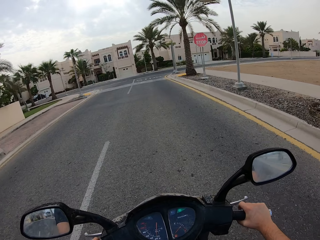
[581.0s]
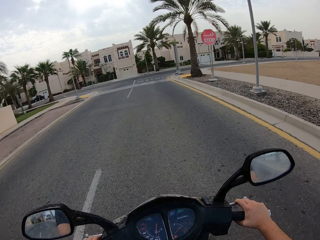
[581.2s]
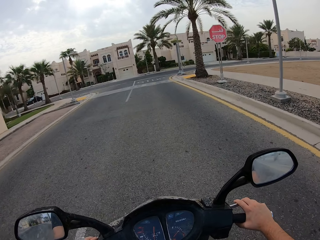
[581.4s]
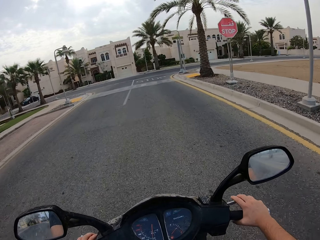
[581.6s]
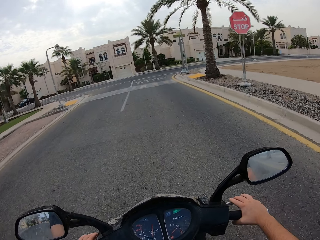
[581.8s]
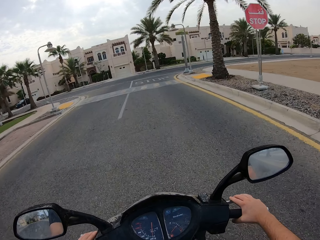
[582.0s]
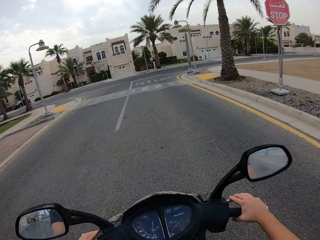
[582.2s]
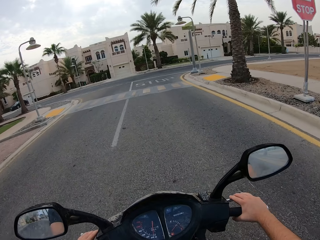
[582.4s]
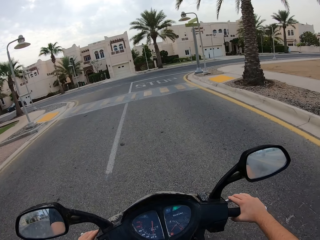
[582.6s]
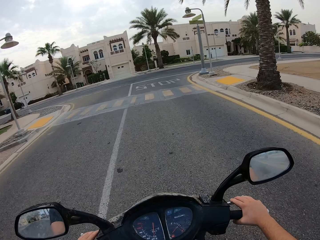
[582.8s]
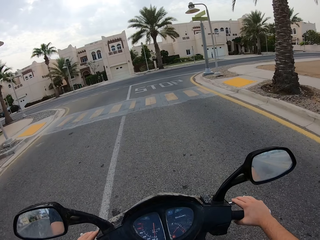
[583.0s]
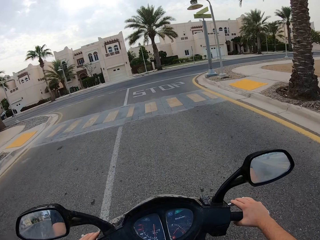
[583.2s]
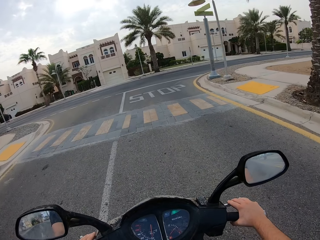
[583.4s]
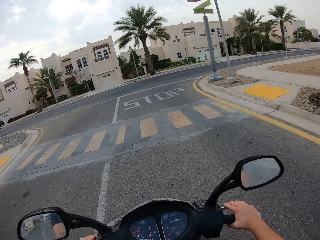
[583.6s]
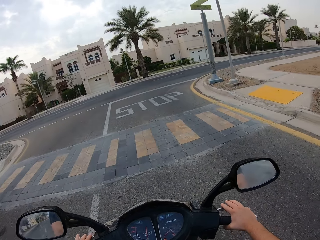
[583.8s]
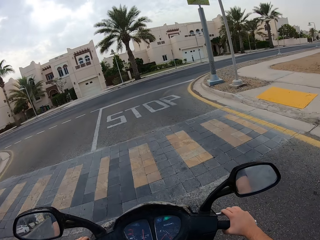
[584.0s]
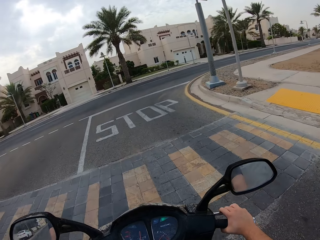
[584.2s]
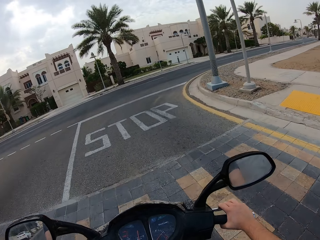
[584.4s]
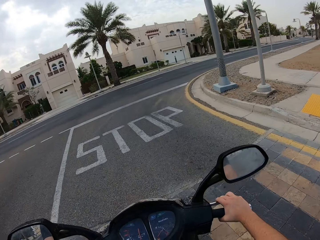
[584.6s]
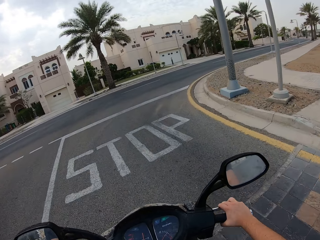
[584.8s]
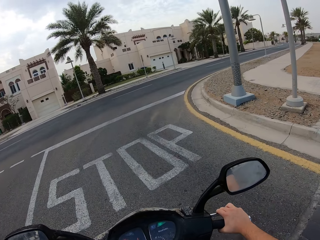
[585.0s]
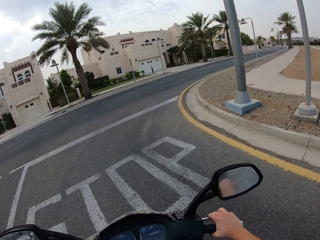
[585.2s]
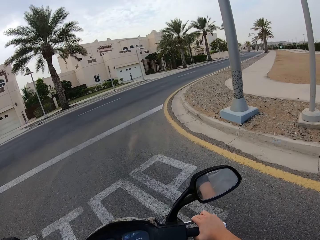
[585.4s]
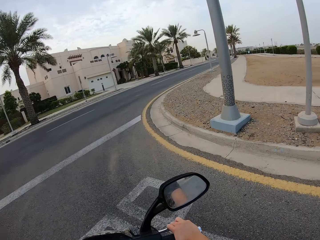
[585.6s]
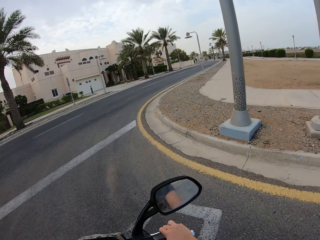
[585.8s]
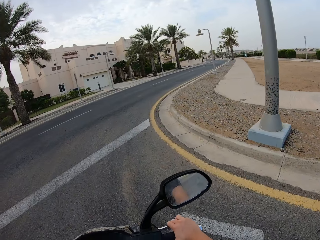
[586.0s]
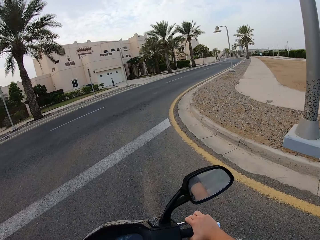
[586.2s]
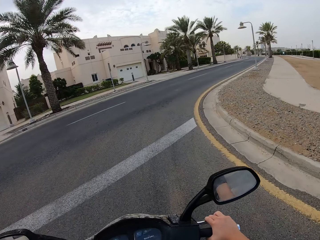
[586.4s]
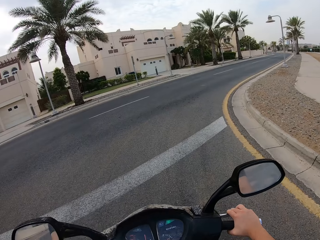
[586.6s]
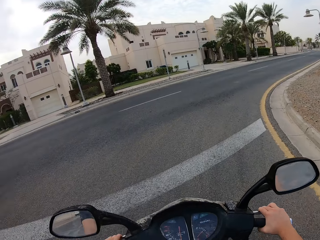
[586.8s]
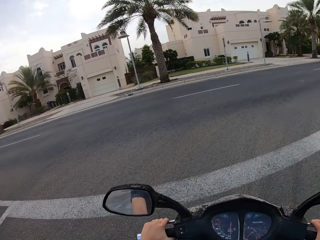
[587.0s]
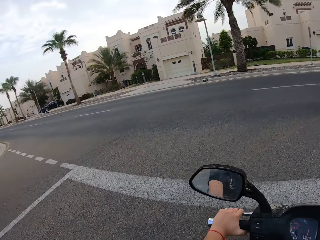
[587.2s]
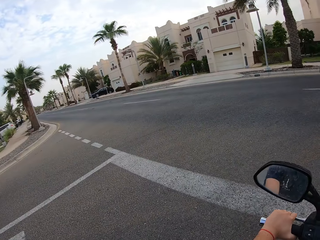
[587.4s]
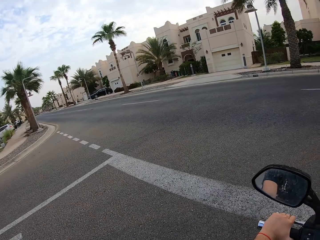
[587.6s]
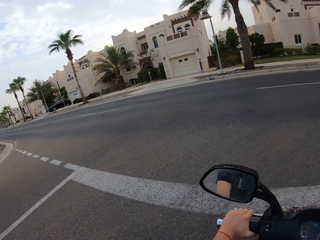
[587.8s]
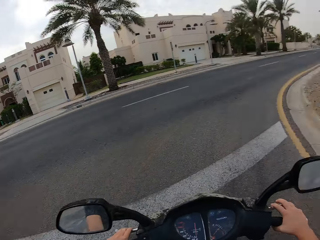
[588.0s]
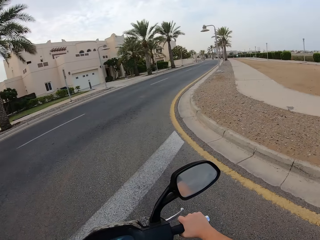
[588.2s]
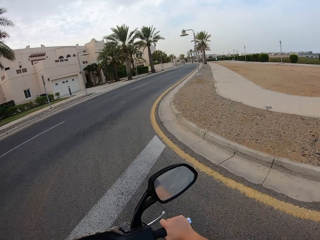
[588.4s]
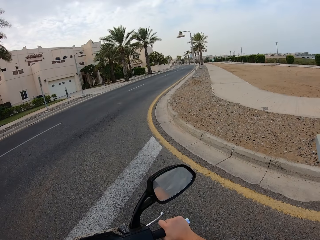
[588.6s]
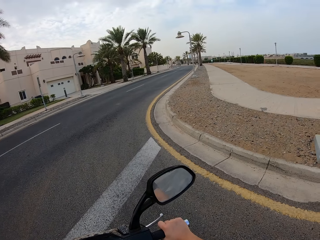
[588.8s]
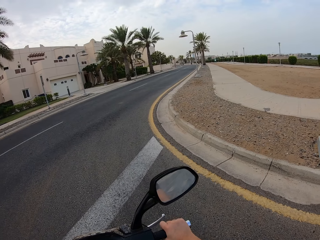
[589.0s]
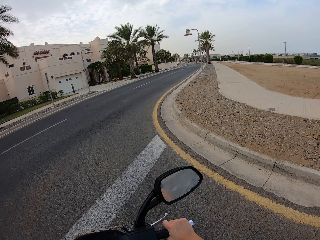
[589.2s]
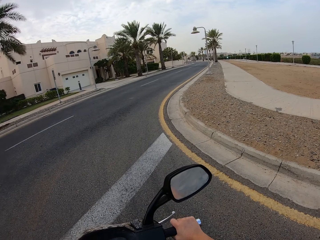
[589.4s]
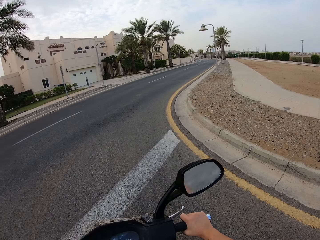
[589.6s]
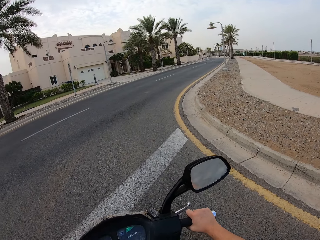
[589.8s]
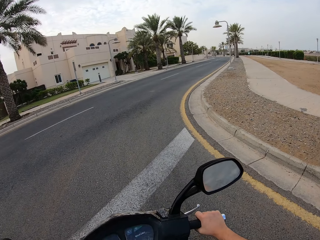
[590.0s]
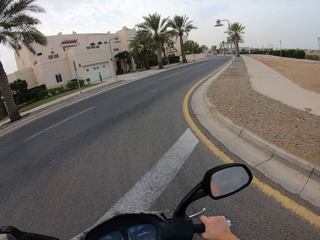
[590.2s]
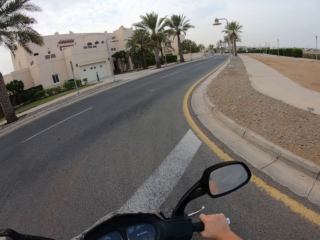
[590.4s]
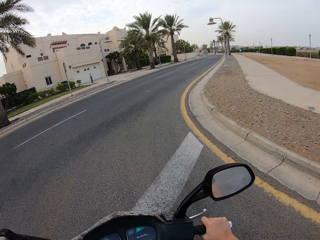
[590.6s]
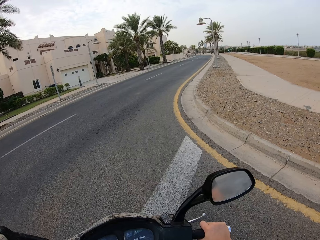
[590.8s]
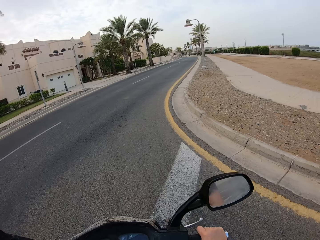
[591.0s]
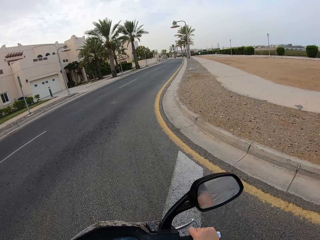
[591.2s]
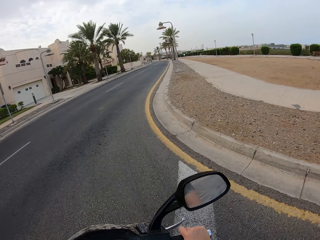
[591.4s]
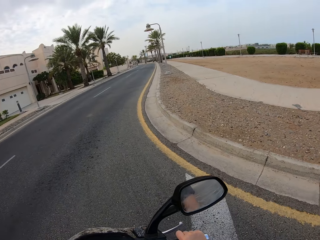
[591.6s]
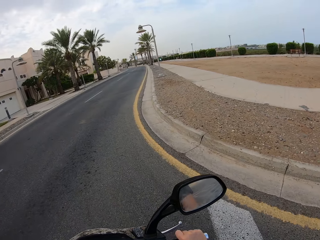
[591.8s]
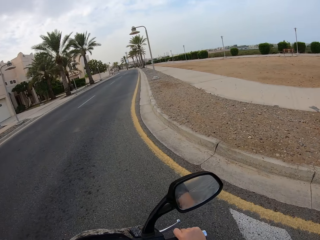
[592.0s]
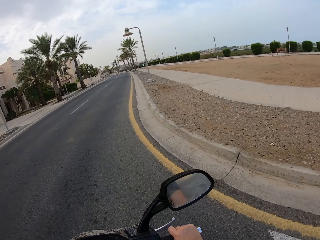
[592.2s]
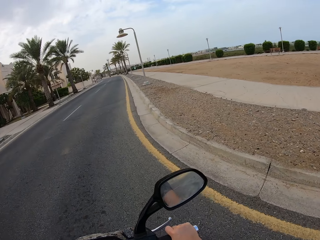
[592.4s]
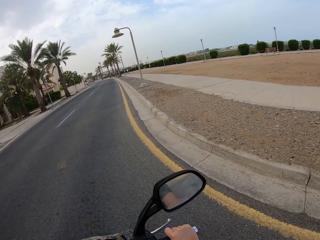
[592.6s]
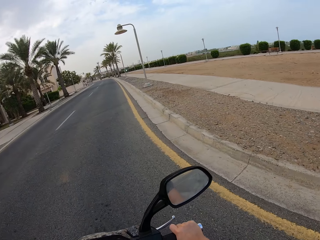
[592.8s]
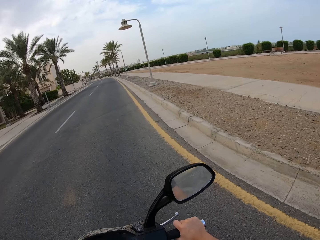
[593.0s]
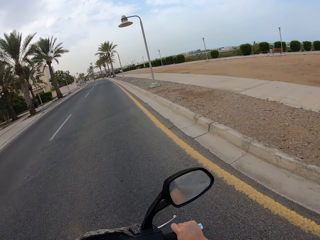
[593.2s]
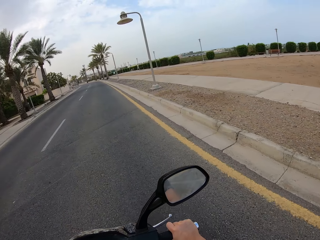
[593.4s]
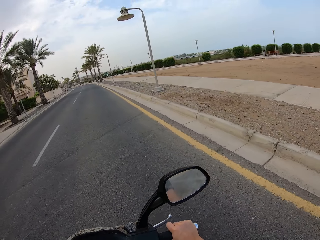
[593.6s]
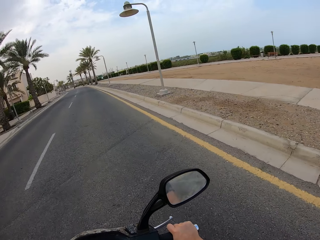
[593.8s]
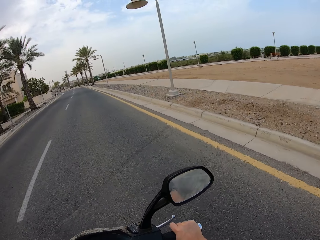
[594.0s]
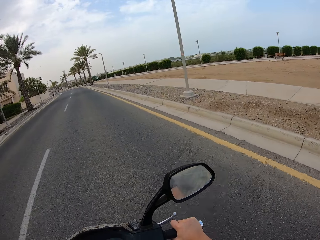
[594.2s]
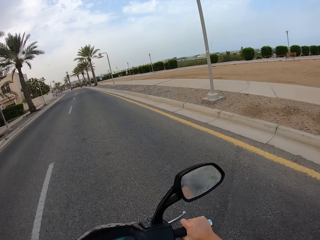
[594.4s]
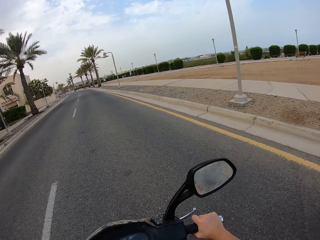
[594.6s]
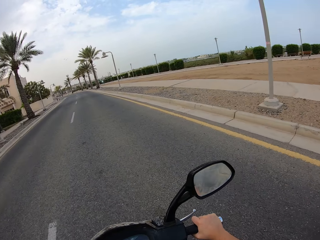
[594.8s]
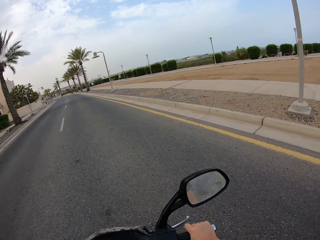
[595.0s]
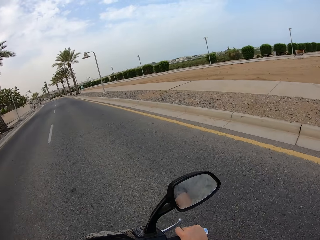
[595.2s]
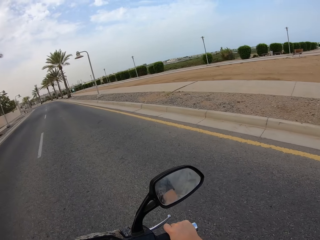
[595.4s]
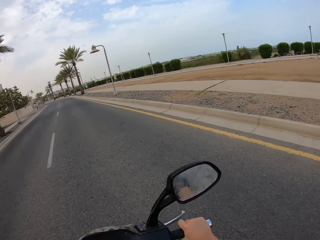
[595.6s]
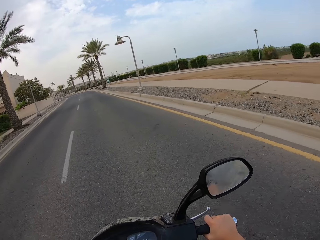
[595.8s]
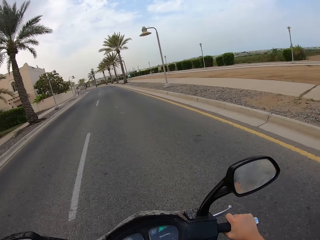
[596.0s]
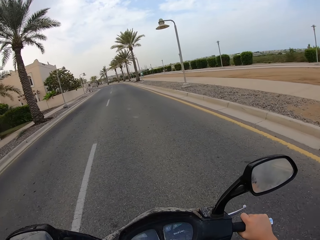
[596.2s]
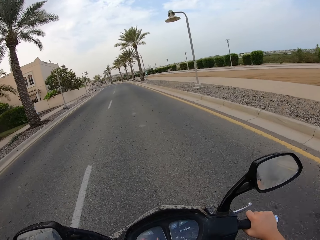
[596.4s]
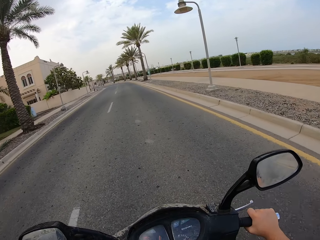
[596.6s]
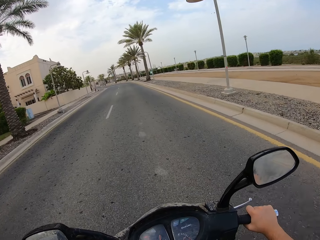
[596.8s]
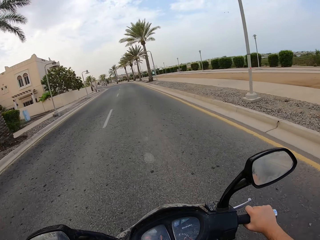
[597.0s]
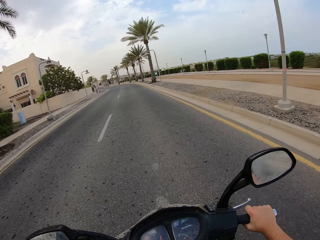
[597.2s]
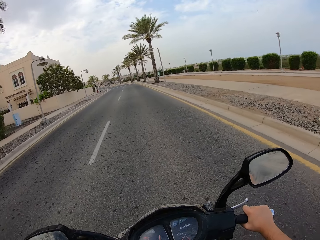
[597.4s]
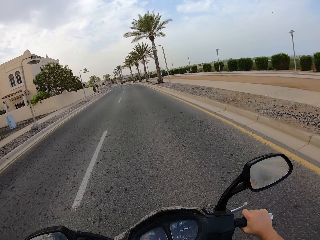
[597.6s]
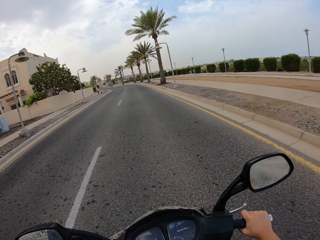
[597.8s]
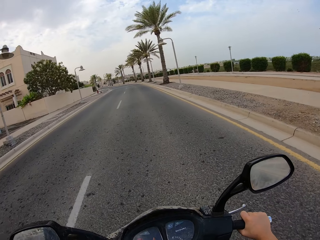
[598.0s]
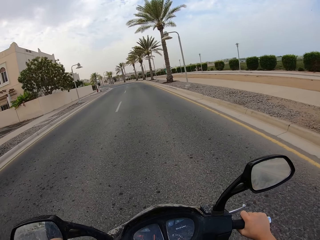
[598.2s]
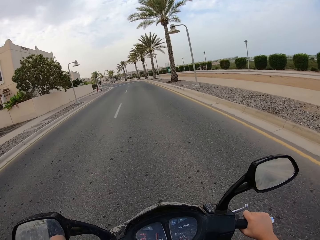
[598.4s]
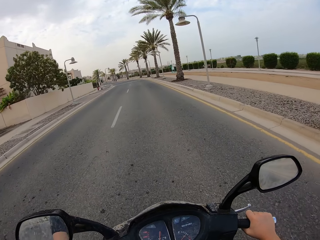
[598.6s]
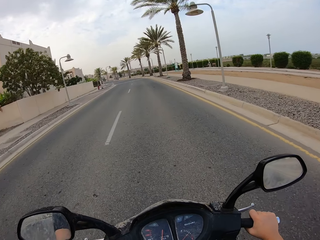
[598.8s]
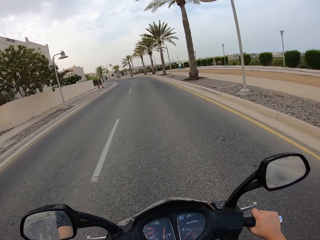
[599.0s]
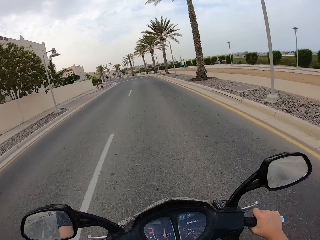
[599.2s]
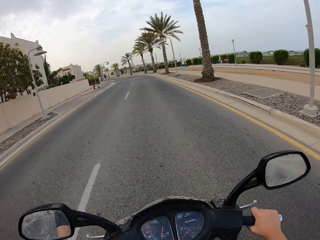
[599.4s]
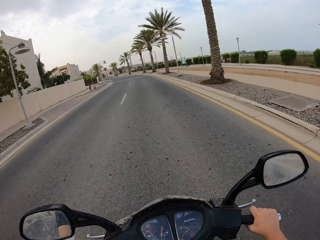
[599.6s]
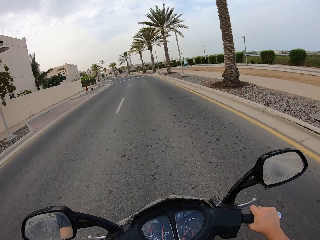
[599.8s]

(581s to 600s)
The camera wearer holds brakes. They stop a motorcycle on the road. They look at both sides of the road. They turn to the right side of the road. They continue riding the motorcycle along the road.

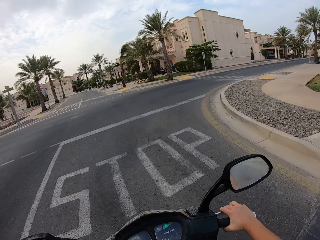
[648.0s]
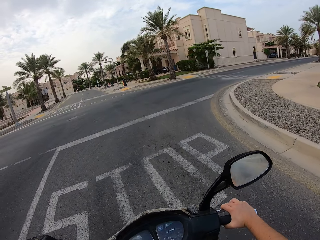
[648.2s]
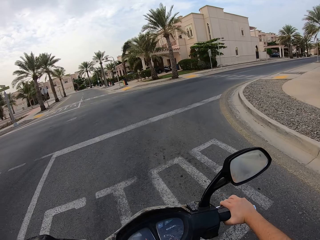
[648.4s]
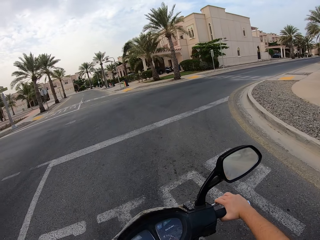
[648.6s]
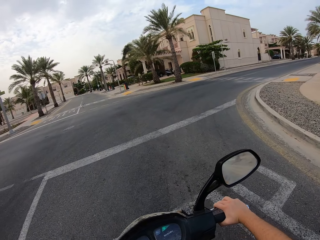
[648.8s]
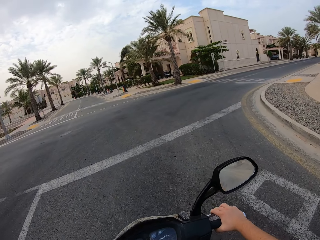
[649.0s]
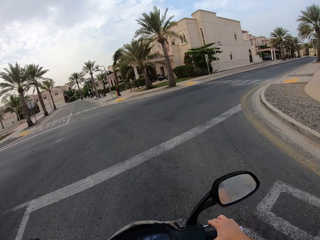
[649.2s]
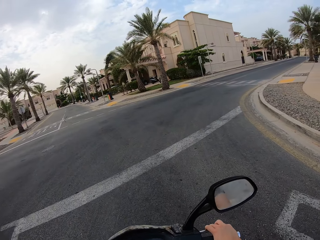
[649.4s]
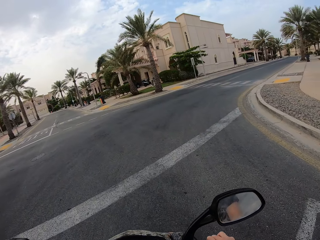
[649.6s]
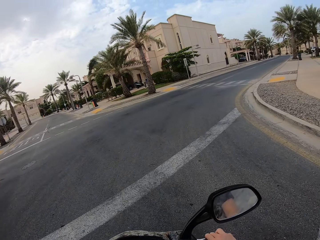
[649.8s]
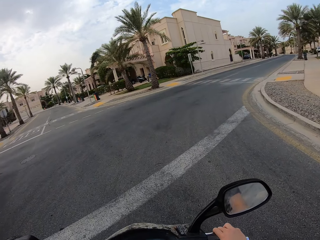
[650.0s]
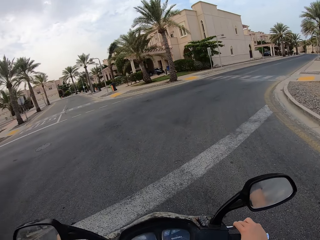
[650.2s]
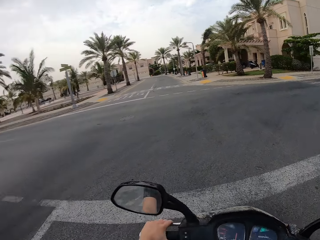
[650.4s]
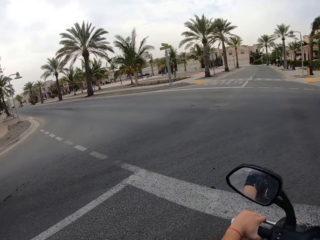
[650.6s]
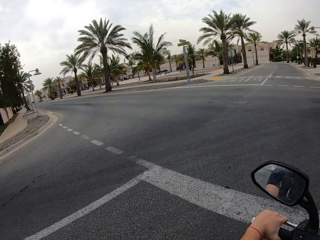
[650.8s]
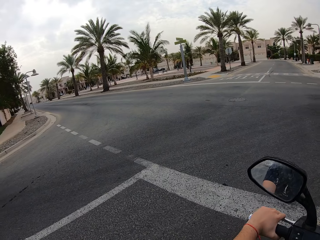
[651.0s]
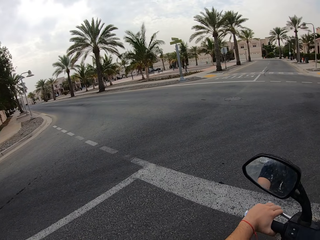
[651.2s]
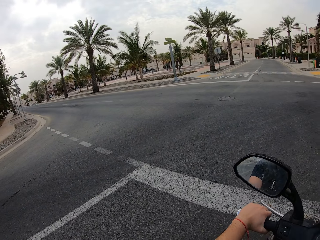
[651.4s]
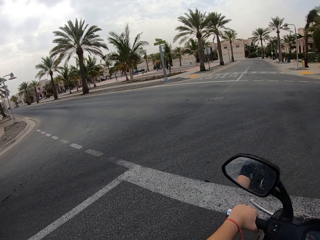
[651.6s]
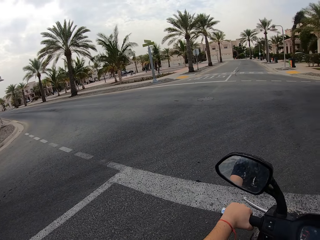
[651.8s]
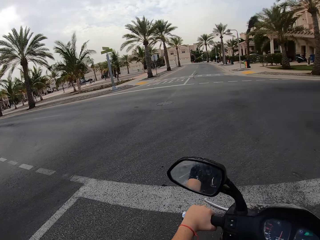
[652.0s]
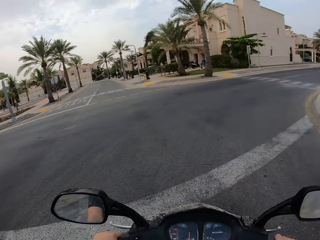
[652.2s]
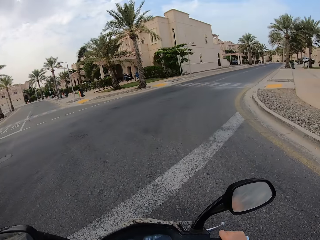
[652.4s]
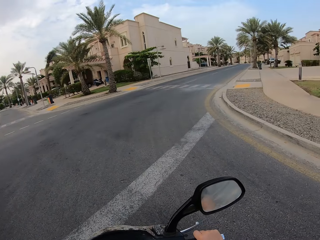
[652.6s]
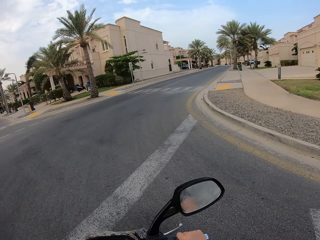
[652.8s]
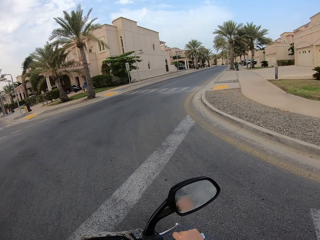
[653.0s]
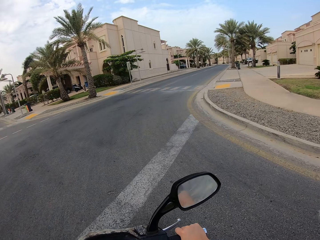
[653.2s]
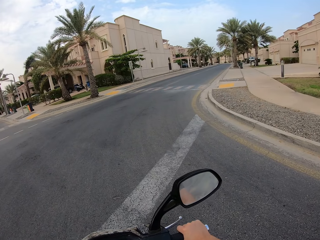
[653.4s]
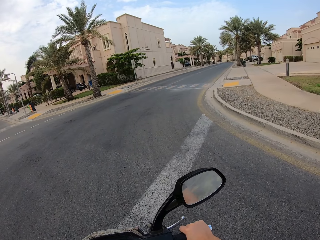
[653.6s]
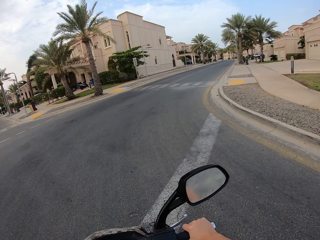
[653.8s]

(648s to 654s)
The camera wearer holds brakes. They stop a motorcycle at an intersection. They look at both sides of the road.
